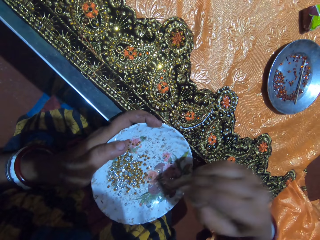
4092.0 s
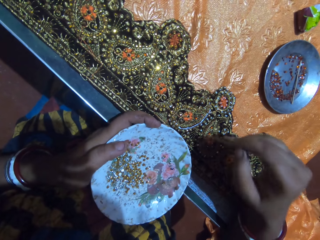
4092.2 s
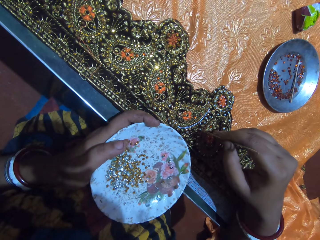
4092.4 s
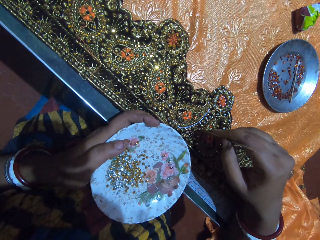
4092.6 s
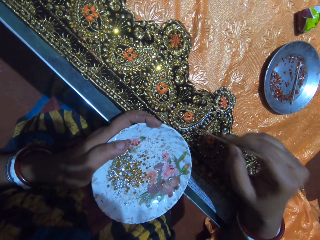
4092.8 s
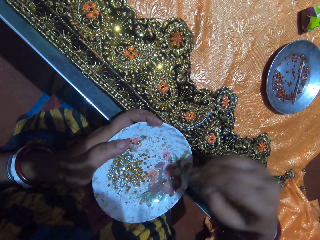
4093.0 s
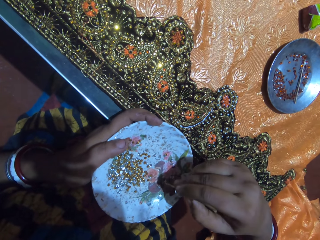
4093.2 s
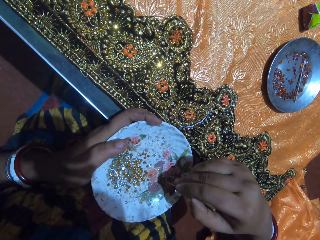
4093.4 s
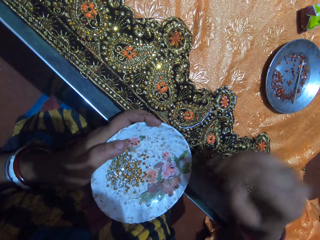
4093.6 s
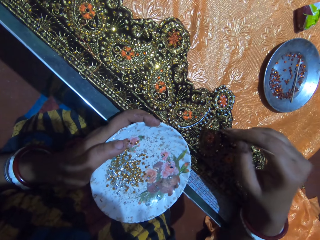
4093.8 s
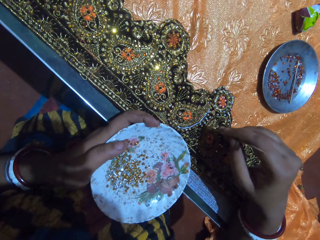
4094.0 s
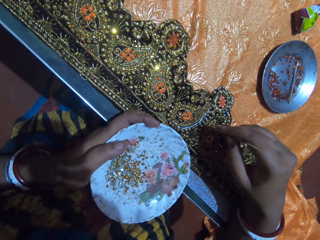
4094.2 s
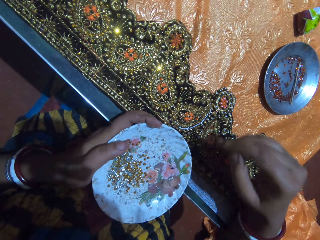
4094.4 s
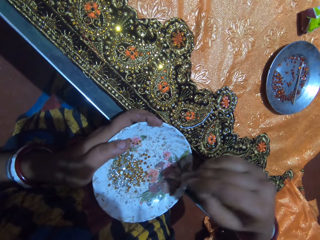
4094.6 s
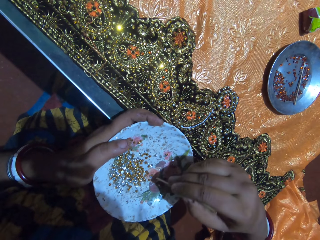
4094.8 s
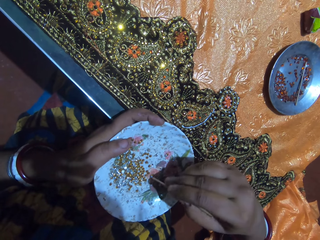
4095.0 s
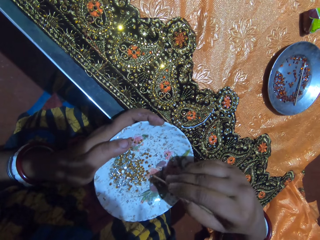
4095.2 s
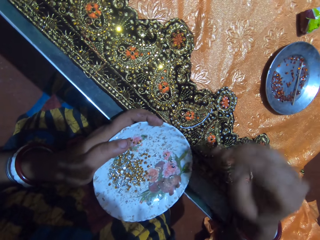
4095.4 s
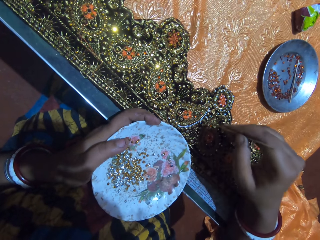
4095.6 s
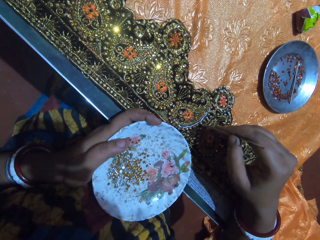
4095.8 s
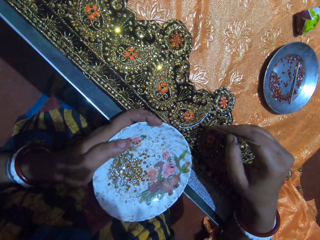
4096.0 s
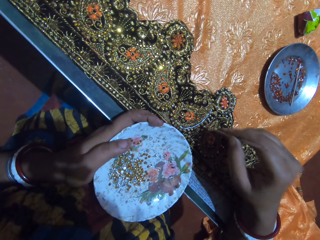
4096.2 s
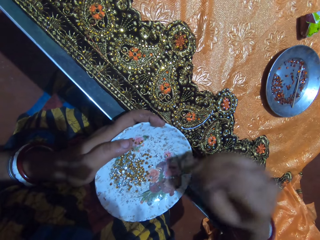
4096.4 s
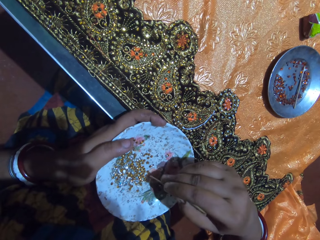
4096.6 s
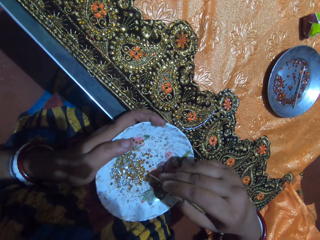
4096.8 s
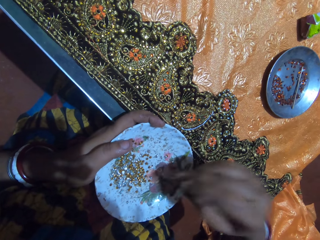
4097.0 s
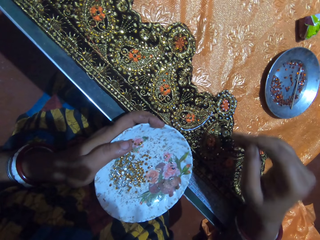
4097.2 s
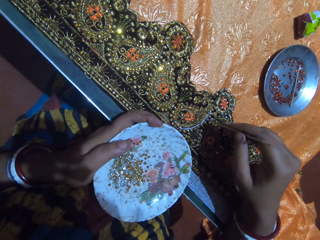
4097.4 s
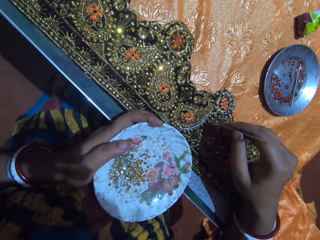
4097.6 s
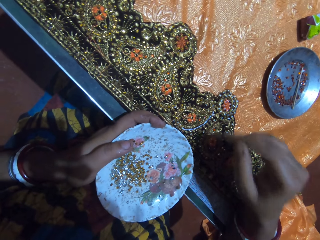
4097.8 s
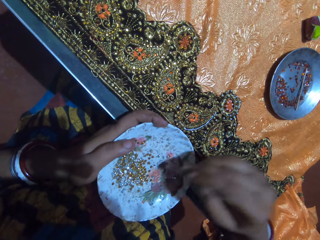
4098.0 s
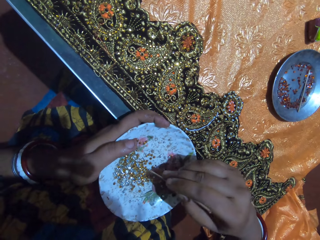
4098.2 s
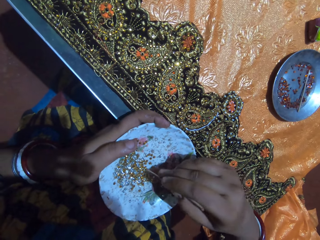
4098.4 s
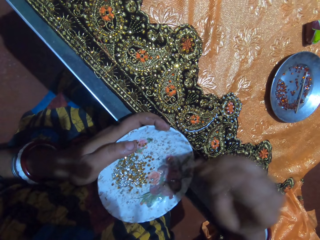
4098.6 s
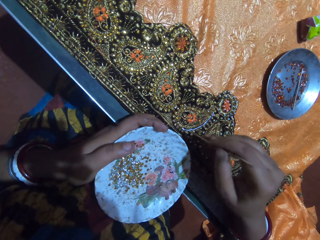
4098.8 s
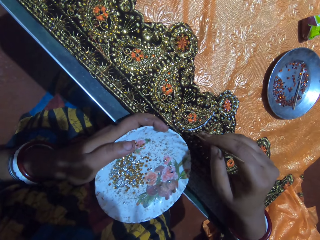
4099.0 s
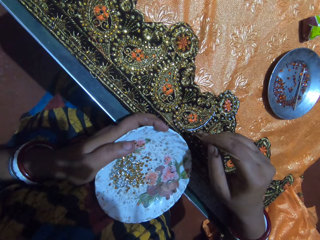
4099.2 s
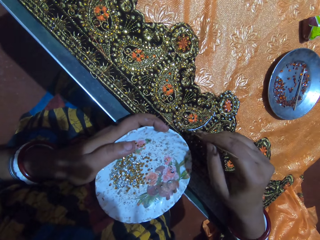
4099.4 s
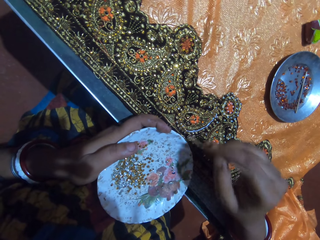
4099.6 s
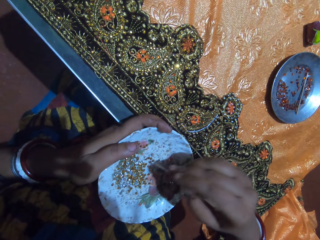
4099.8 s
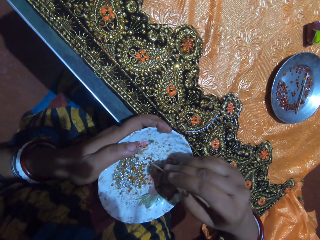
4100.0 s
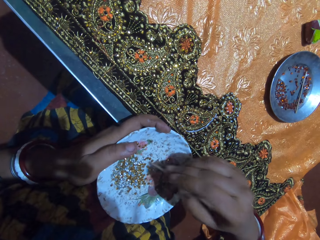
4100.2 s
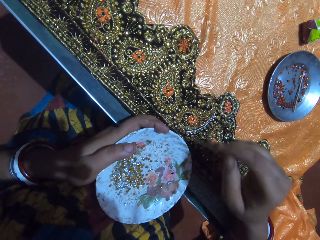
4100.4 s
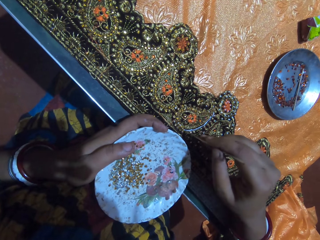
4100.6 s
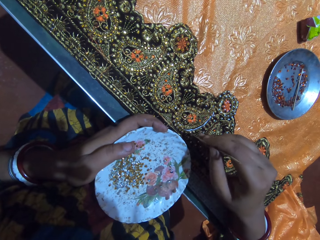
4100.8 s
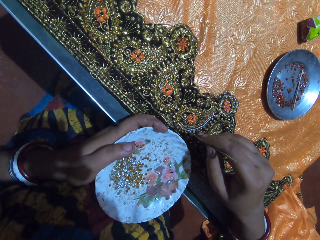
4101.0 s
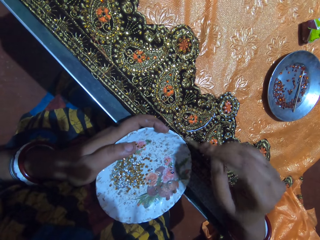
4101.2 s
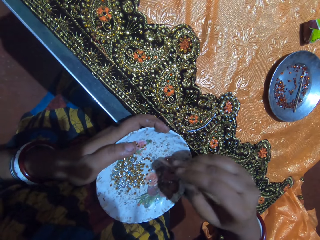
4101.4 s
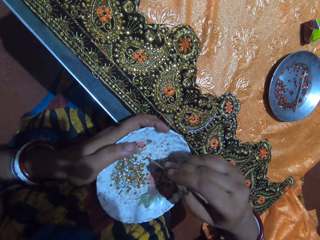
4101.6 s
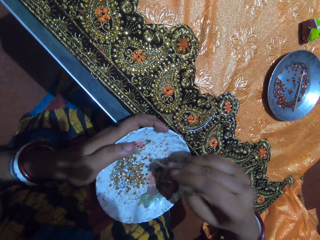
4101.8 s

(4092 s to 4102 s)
The camera wearer drops the rhinestone on the fabric on the table with the jewel picker in her right hand. She picks a rhinestone from the plate in her left hand with the jewel picker in her right hand. She drops the rhinestone on the fabric on the table with the jewel picker in her right hand. She picks a rhinestone from the plate in her left hand with the jewel picker in her right hand. She drops the rhinestone on the fabric on the table with the jewel picker in her right hand. She picks a rhinestone from the plate in her left hand with the jewel picker in her right hand. She drops the rhinestone on the fabric on the table with the jewel picker in her right hand. She picks a rhinestone from the plate in her left hand with the jewel picker in her right hand. She drops the rhinestone on the fabric on the table with the jewel picker in her right hand. She picks a rhinestone from the plate in her left hand with the jewel picker in her right hand. She drops the rhinestone on the fabric on the table with the jewel picker in her right hand. She picks a rhinestone from the plate in her left hand with the jewel picker in her right hand.

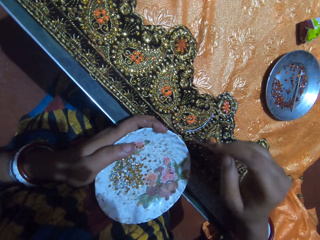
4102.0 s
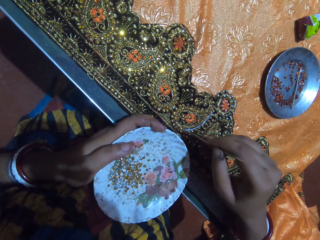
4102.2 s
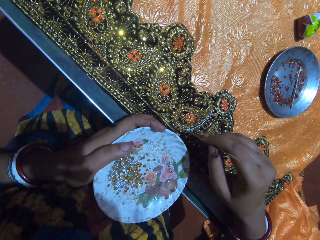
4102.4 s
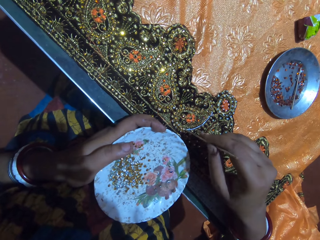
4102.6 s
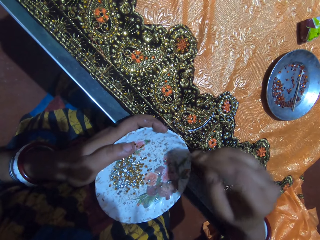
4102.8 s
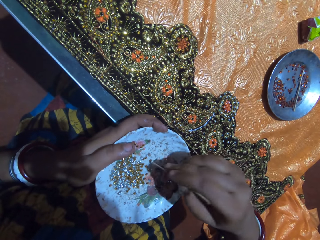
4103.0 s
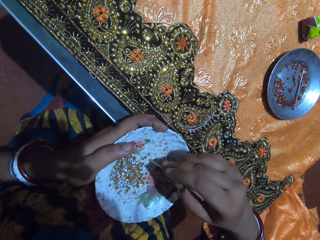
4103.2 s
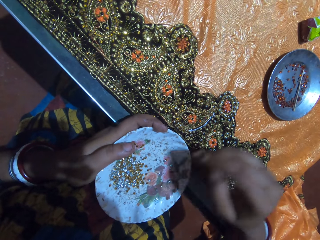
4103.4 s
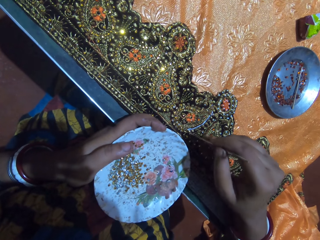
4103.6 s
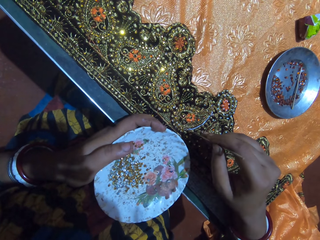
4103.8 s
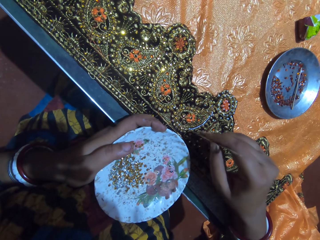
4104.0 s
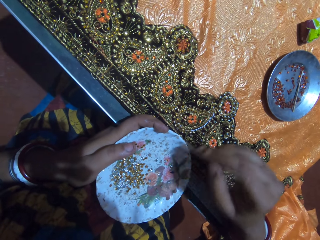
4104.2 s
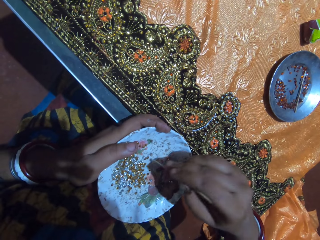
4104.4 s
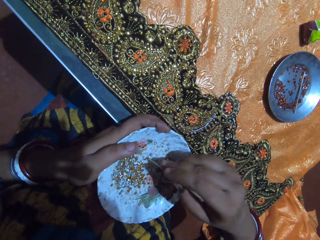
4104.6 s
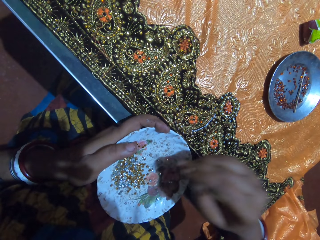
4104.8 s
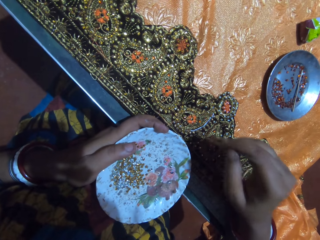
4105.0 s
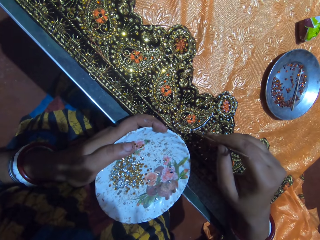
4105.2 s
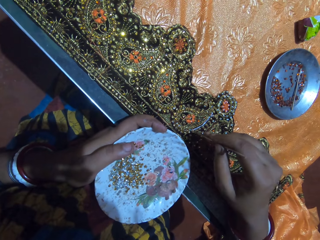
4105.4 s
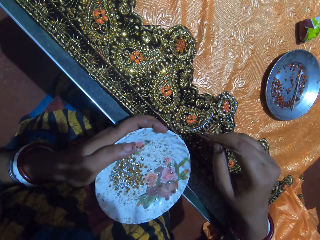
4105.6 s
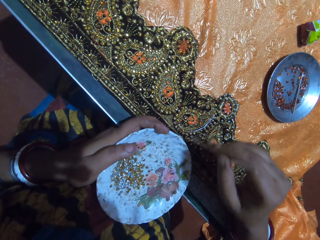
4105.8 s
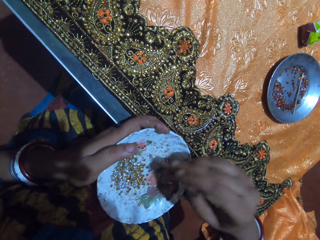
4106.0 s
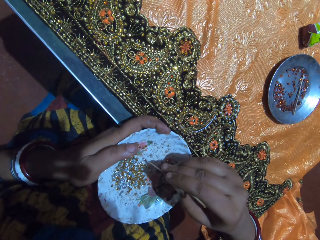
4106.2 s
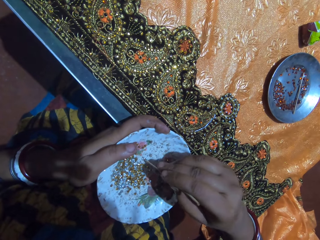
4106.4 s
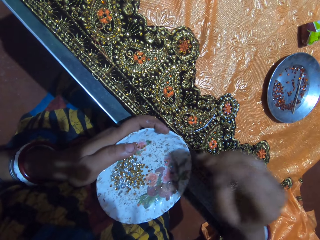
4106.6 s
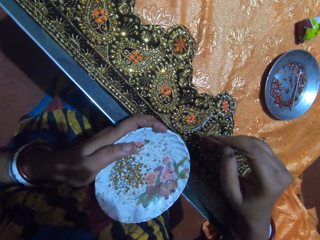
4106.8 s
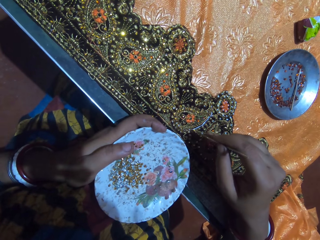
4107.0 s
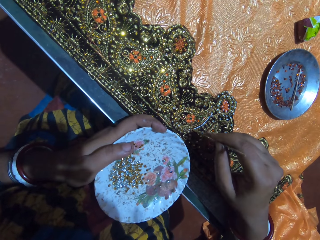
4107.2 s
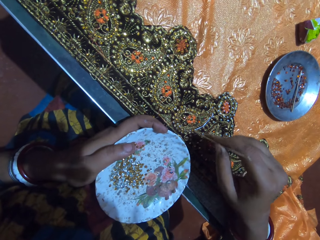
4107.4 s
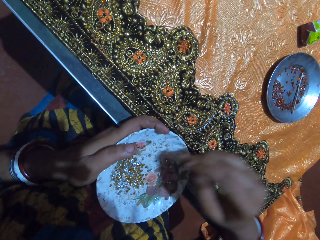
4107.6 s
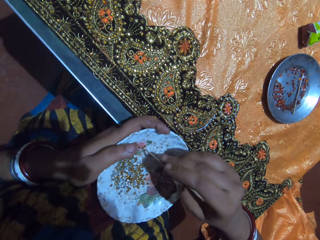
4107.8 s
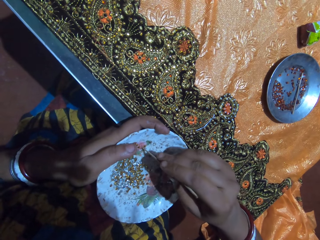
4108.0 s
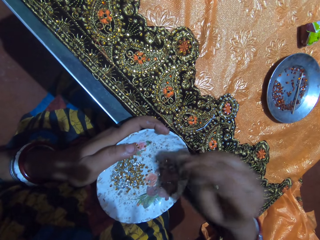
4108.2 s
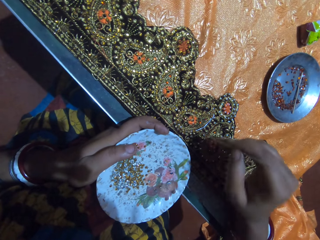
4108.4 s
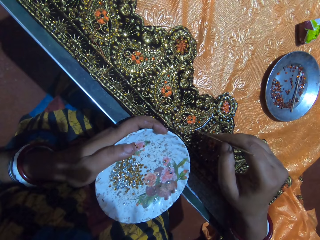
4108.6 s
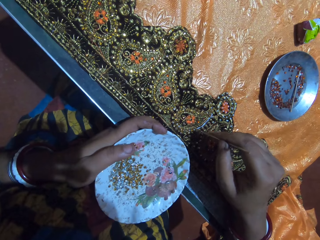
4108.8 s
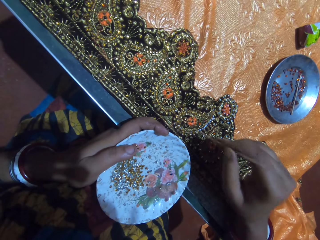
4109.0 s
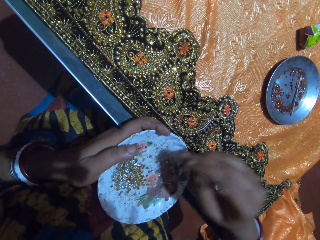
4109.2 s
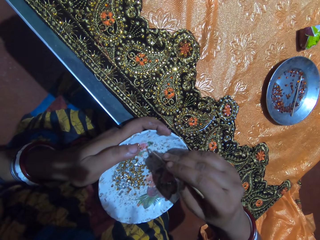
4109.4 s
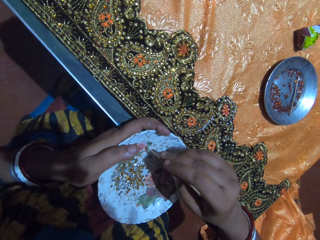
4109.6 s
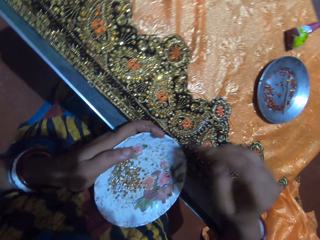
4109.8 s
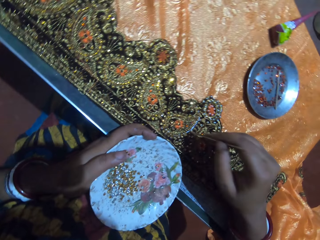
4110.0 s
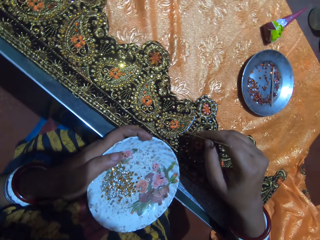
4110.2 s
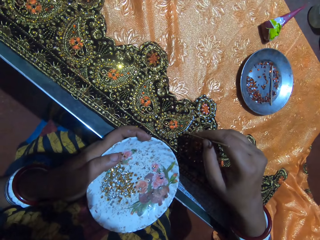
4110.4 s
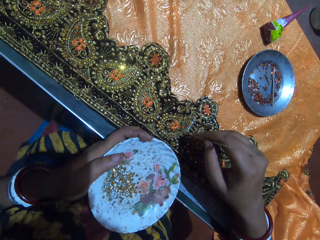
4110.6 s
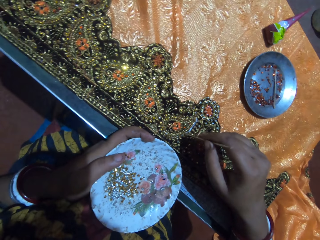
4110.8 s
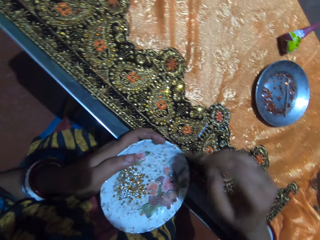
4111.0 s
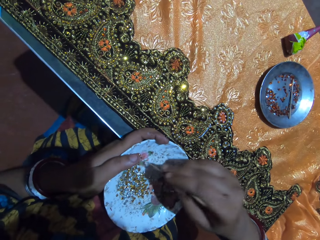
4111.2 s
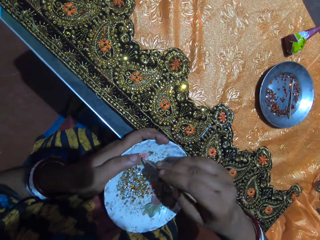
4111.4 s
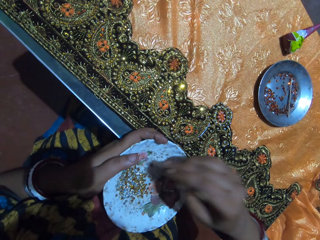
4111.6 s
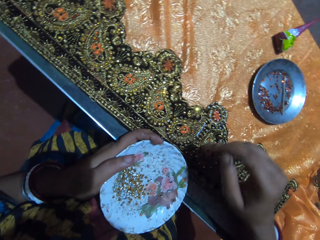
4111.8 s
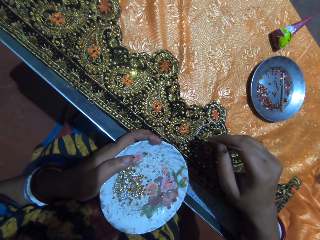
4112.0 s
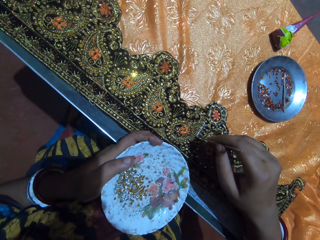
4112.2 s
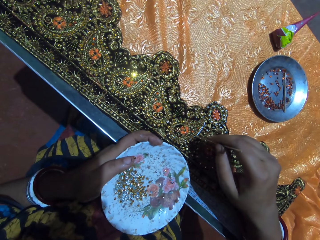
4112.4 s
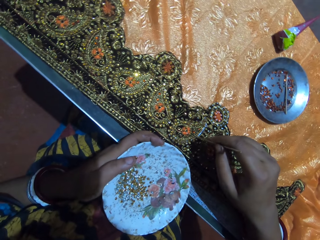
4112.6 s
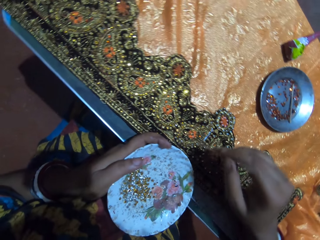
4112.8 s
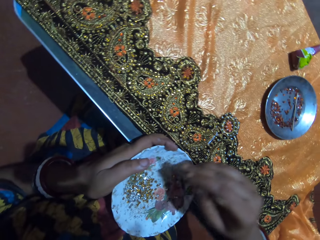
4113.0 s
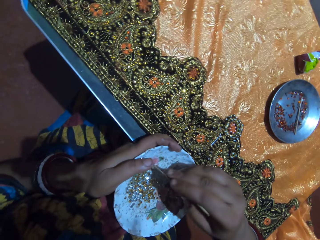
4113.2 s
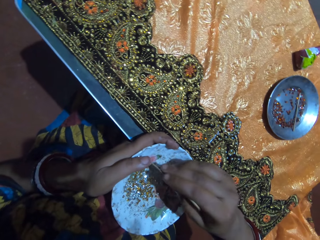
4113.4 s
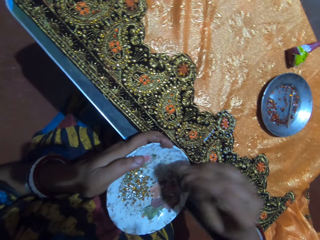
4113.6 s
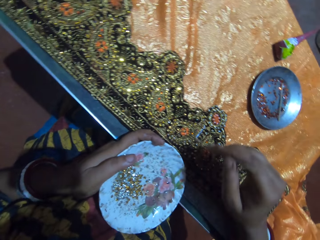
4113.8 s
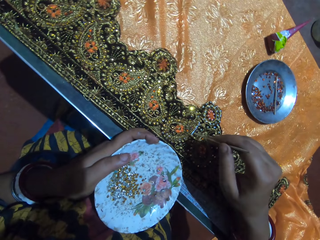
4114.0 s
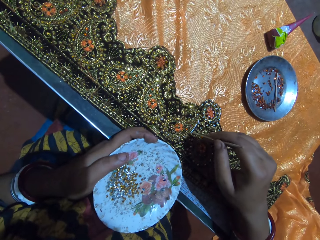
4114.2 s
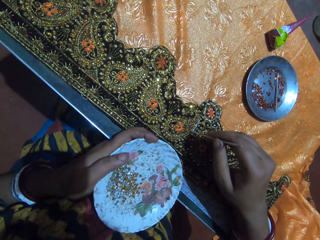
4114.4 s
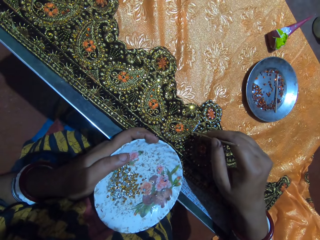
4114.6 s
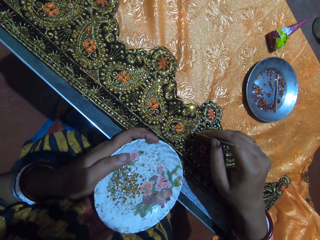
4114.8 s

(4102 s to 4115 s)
The camera wearer drops the rhinestone on the fabric on the table with the jewel picker in her right hand. She picks a rhinestone from the plate in her left hand with the jewel picker in her right hand. She drops the rhinestone on the fabric on the table with the jewel picker in her right hand. She picks a rhinestone from the plate in her left hand with the jewel picker in her right hand. She drops the rhinestone on the fabric on the table with the jewel picker in her right hand. She picks a rhinestone from the plate in her left hand with the jewel picker in her right hand. She drops the rhinestone on the fabric on the table with the jewel picker in her right hand. She picks a rhinestone from the plate in her left hand with the jewel picker in her right hand. She drops the rhinestone on the fabric on the table with the jewel picker in her right hand. She picks a rhinestone from the plate in her left hand with the jewel picker in her right hand. She drops the rhinestone on the fabric on the table with the jewel picker in her right hand. She picks a rhinestone from the plate in her left hand with the jewel picker in her right hand. She drops the rhinestone on the fabric on the table with the jewel picker in her right hand. She picks a rhinestone from the plate in her left hand with the jewel picker in her right hand. She drops the rhinestone on the fabric on the table with the jewel picker in her right hand.
